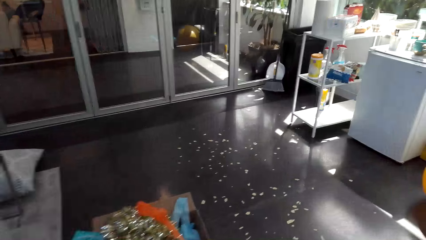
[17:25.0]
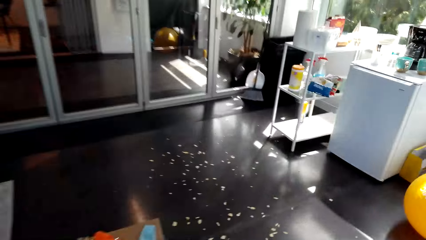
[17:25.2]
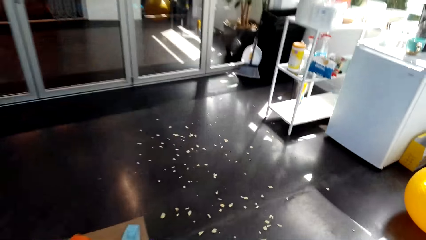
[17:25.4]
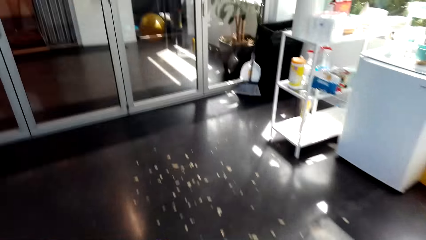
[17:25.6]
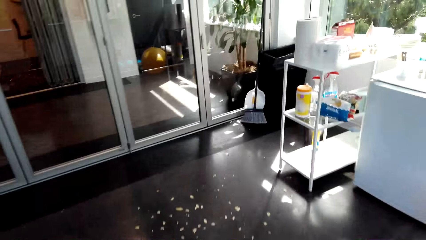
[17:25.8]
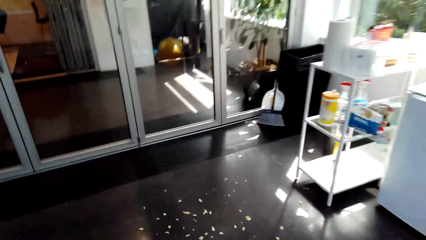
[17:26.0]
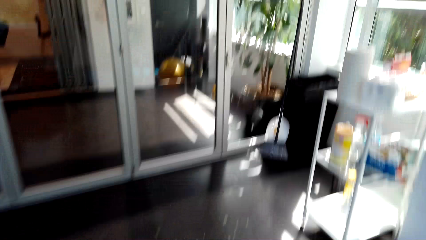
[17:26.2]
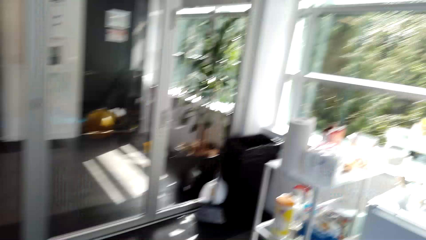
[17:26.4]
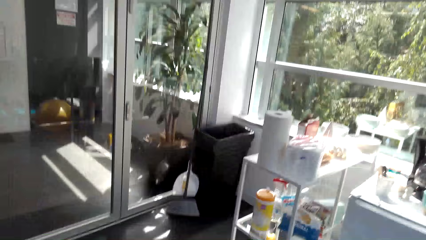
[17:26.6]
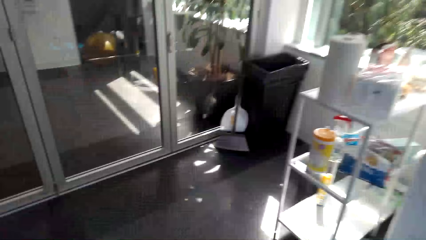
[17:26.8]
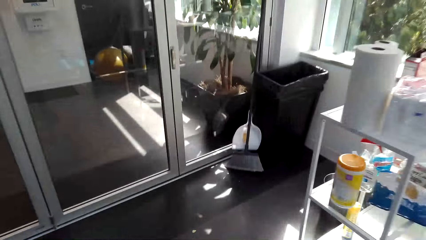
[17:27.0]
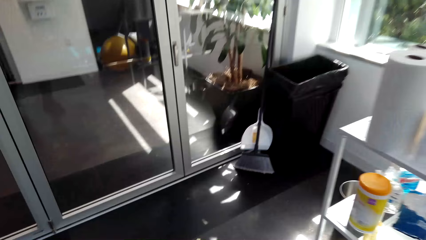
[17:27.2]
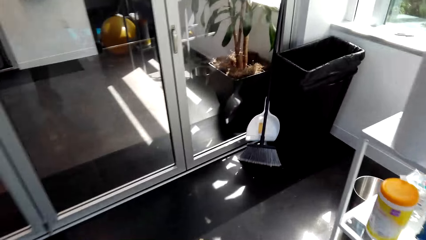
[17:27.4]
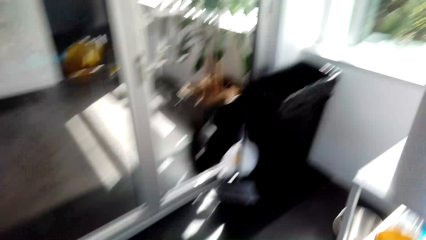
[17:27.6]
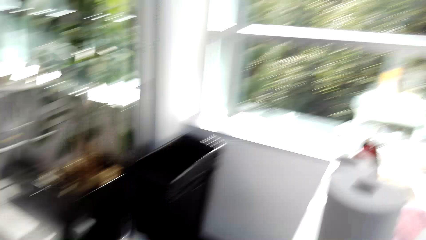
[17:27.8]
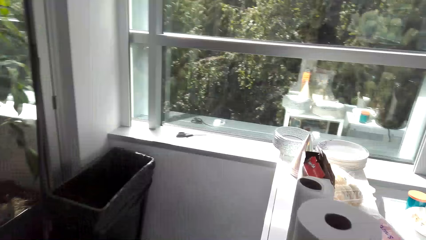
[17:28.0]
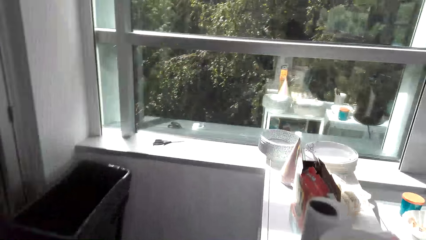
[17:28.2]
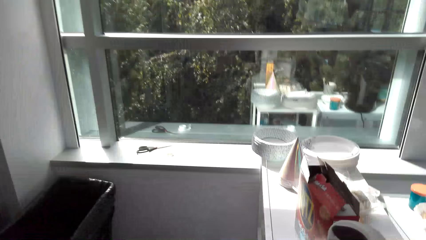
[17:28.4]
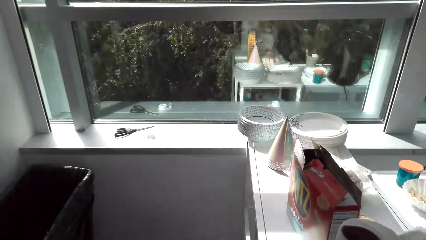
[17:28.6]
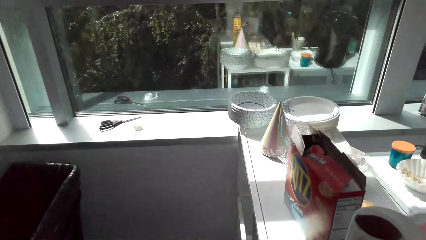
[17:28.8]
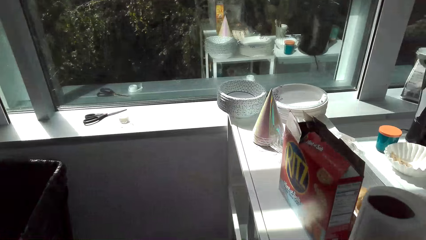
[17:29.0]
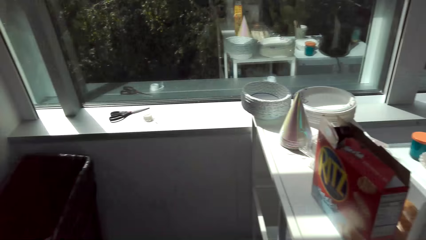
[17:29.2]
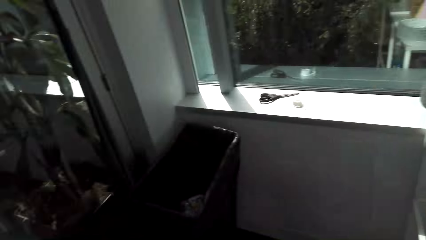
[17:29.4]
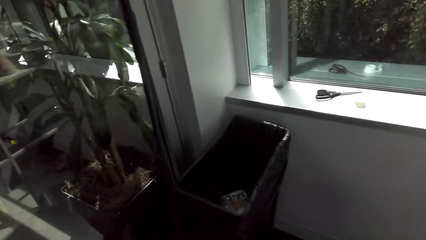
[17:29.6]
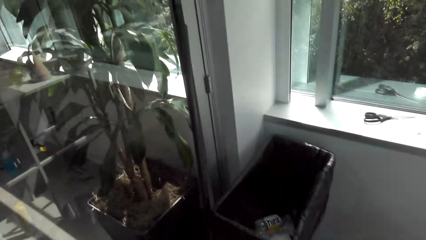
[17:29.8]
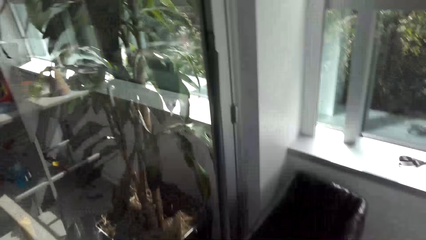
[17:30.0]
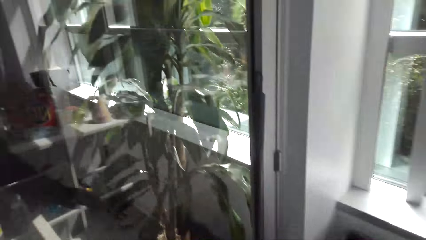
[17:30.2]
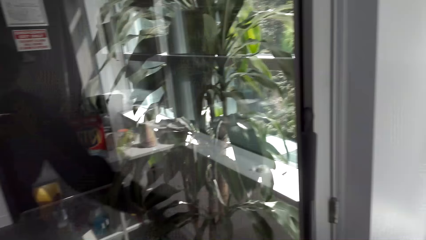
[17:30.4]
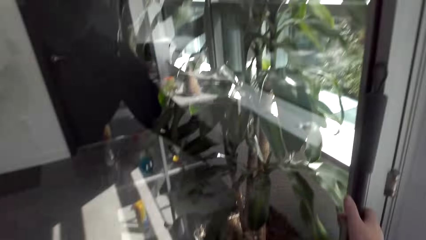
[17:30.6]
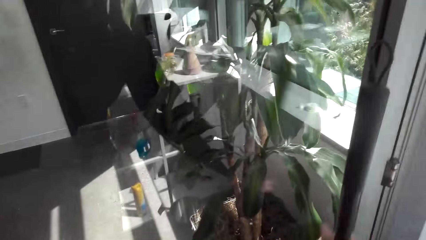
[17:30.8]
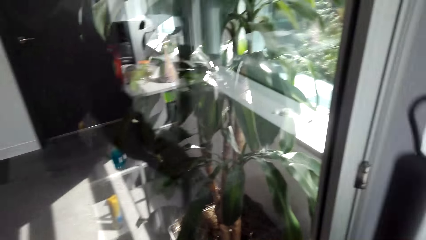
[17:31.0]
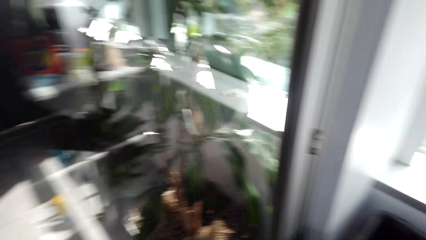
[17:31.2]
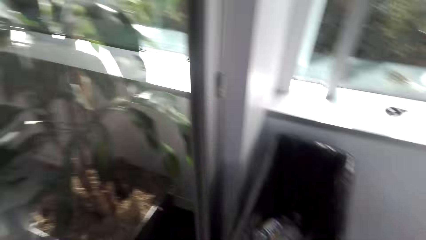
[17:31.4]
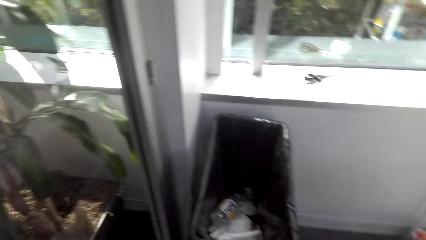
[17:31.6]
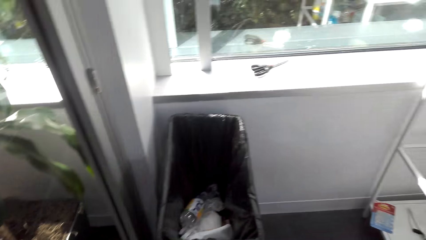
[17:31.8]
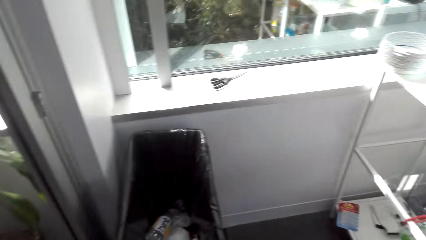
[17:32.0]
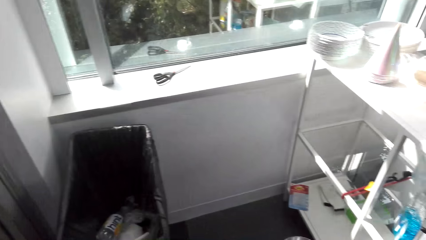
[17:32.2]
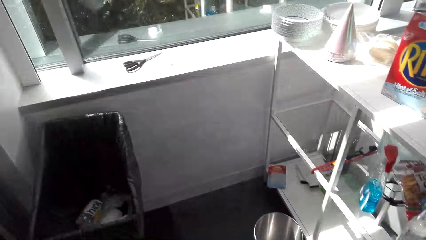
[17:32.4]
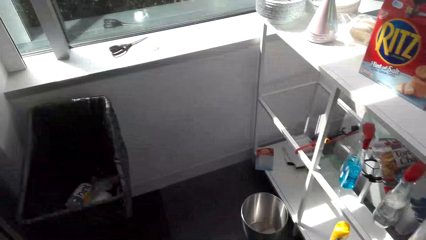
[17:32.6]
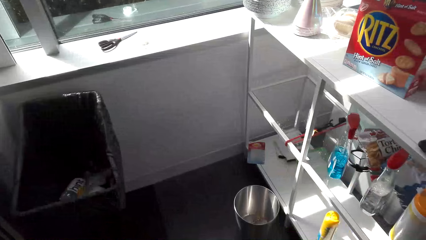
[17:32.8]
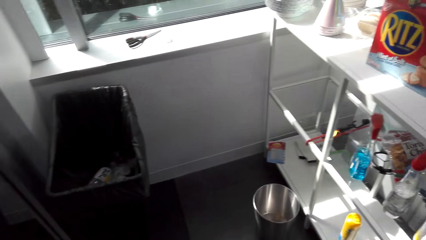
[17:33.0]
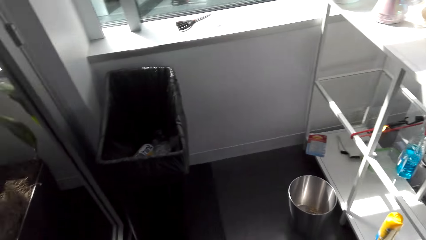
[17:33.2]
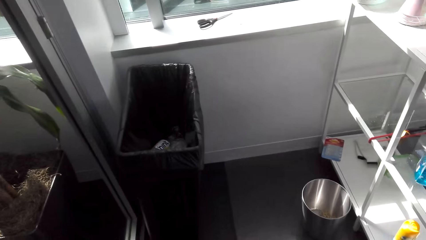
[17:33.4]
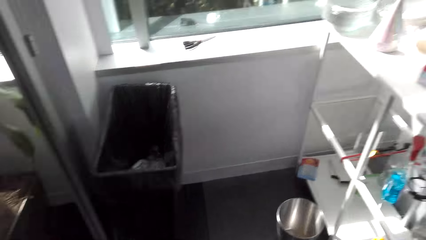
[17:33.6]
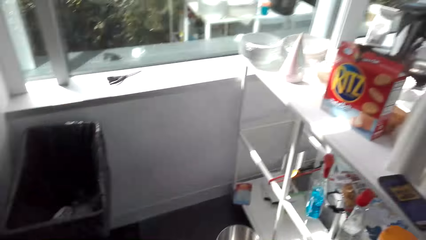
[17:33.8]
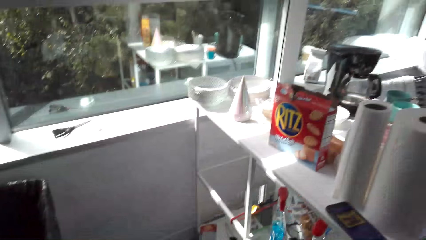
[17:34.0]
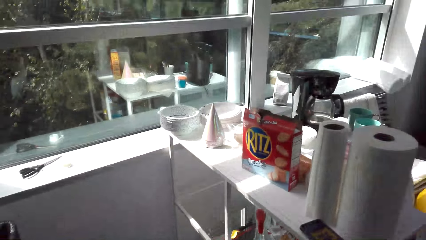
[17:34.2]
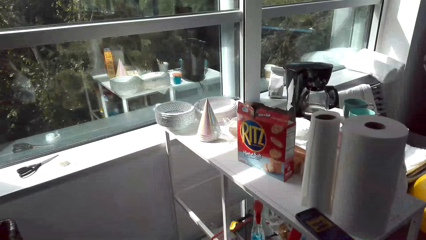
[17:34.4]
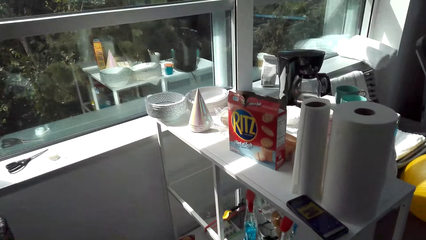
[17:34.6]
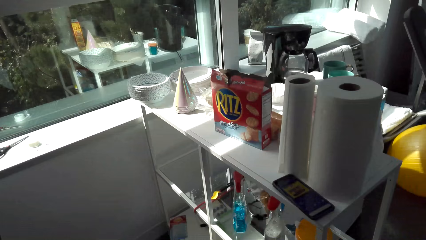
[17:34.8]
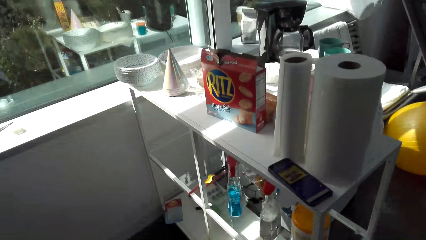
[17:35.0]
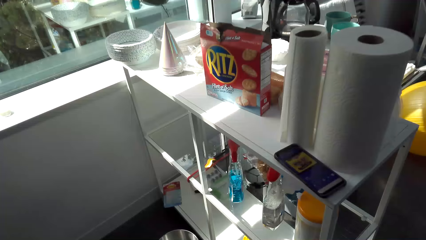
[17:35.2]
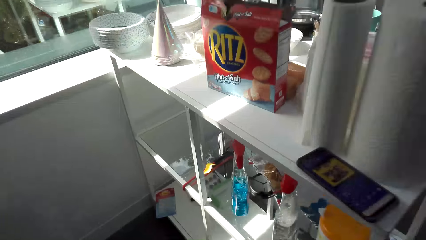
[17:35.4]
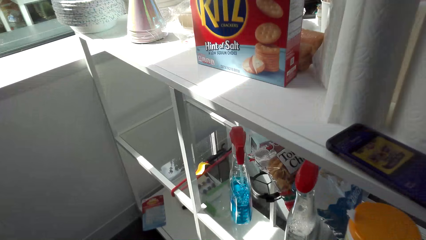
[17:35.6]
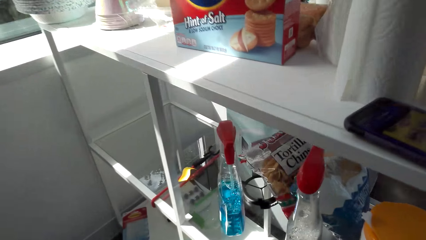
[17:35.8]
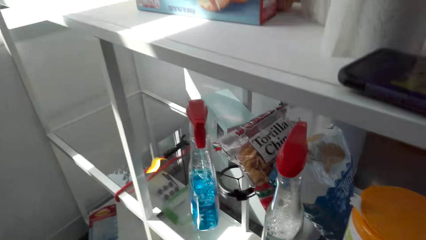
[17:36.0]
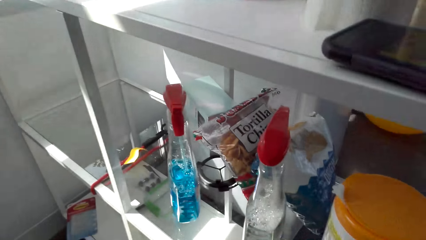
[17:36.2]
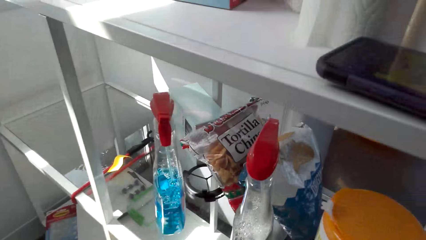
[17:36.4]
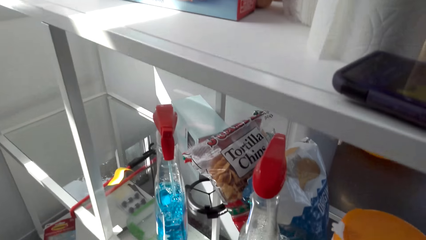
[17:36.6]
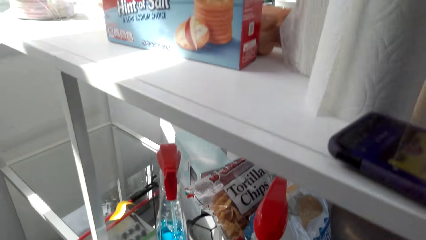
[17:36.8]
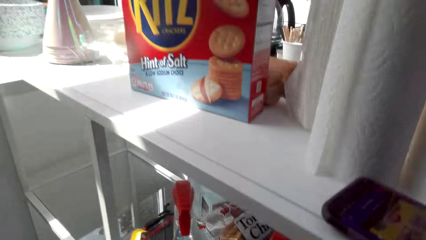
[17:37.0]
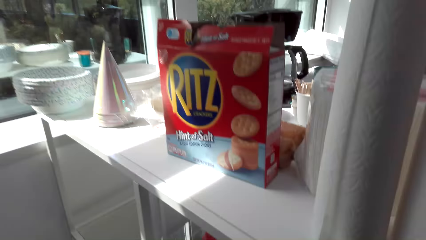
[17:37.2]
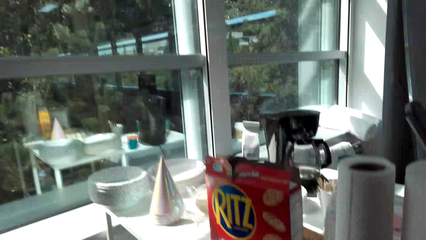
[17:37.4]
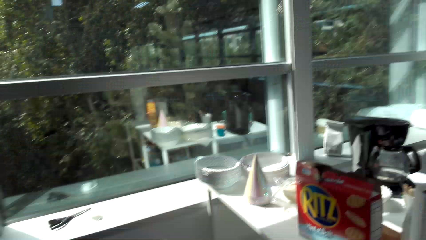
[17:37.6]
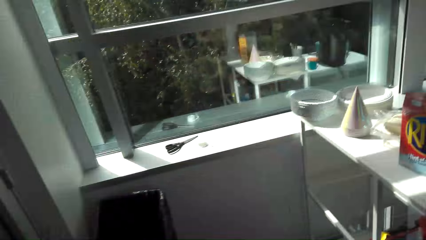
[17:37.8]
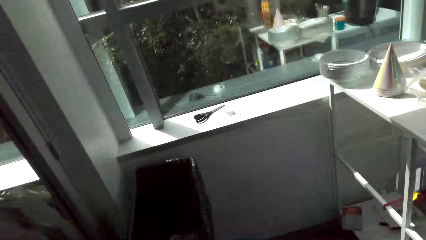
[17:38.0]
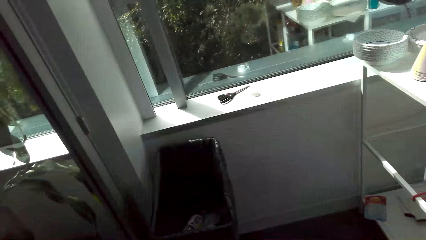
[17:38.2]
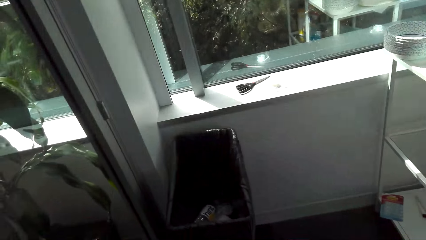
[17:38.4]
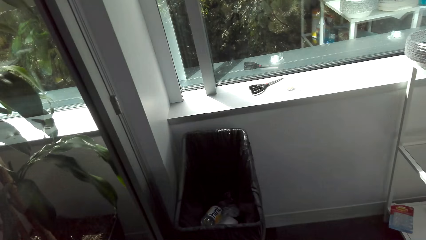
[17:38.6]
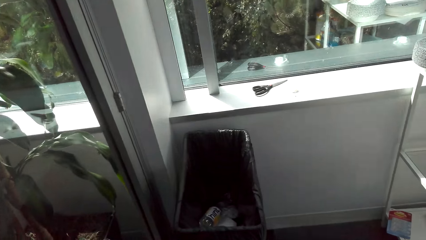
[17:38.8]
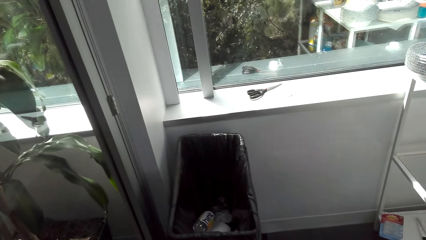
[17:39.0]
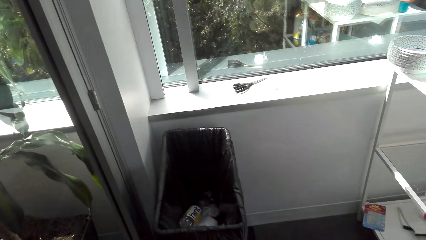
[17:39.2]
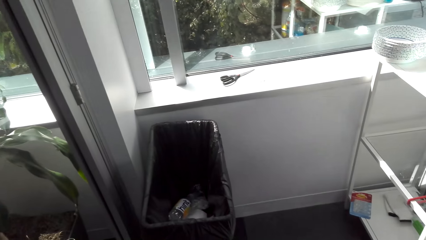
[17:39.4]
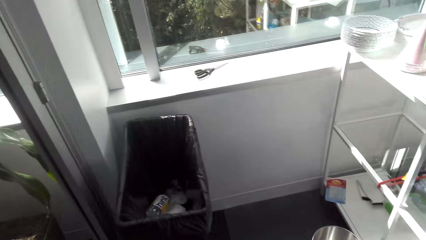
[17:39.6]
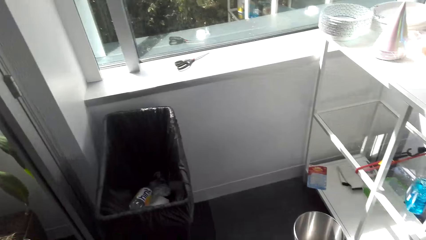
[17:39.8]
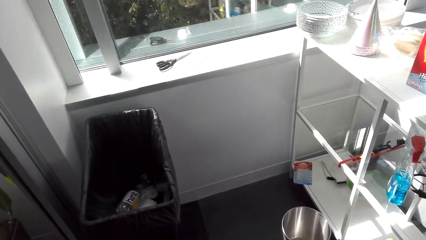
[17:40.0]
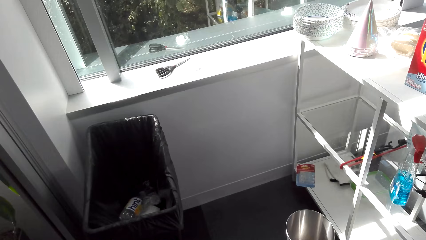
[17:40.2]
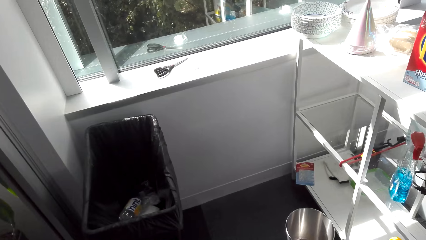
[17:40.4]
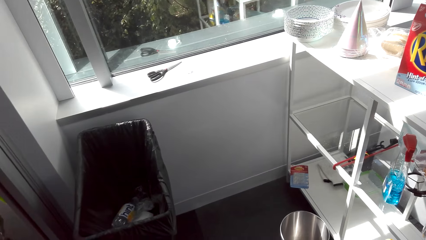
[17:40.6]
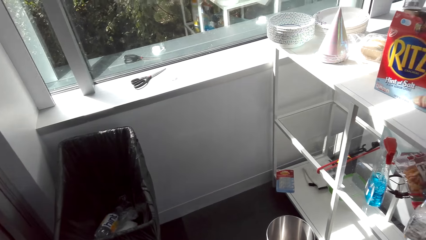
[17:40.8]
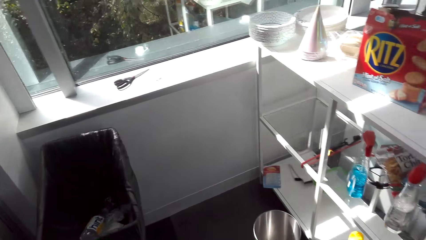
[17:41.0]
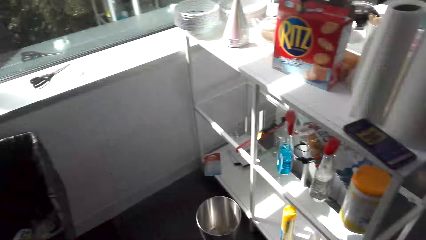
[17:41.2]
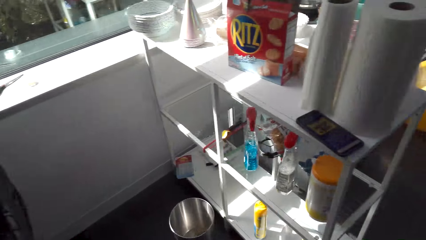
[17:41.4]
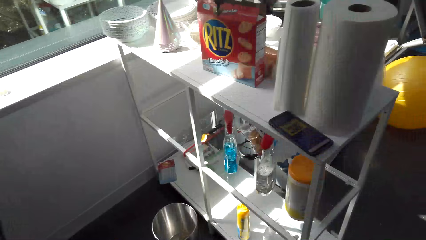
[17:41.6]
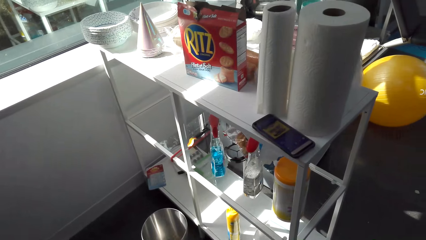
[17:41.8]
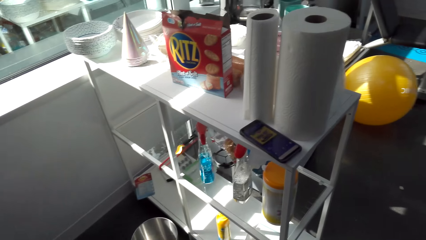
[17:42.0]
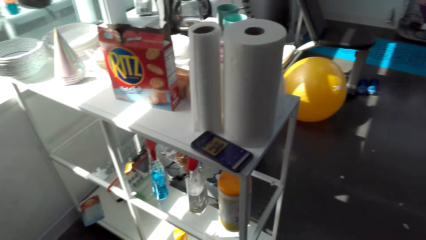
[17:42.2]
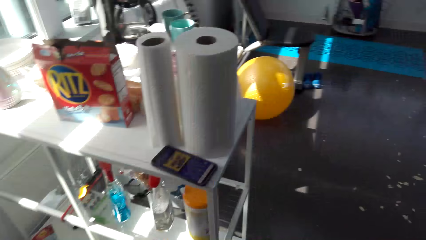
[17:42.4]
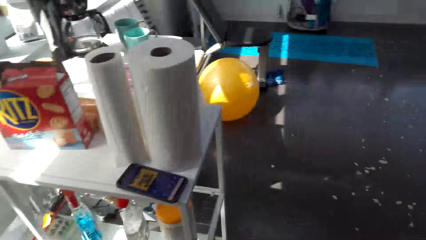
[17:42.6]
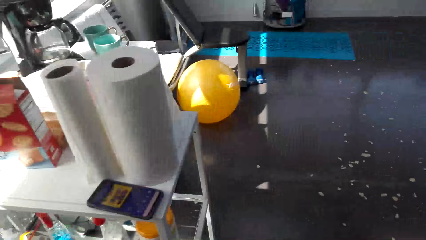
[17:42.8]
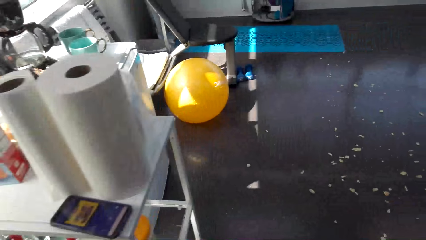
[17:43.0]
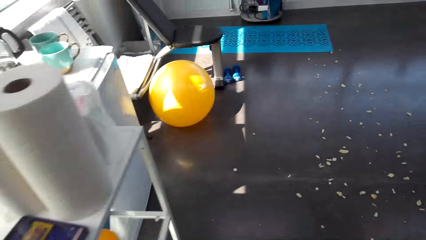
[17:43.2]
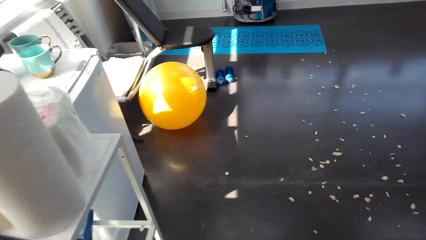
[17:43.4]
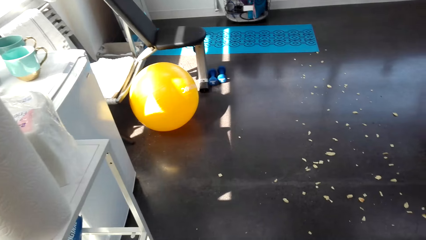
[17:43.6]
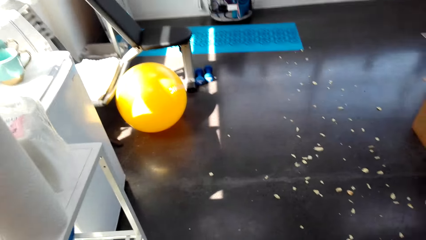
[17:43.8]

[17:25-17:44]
The camera wearer walks to the rack. They grab a broom. They sweep the floor with the broom.
